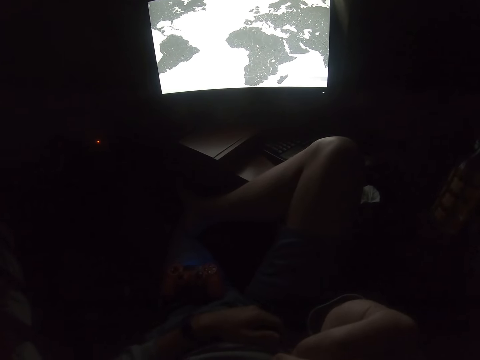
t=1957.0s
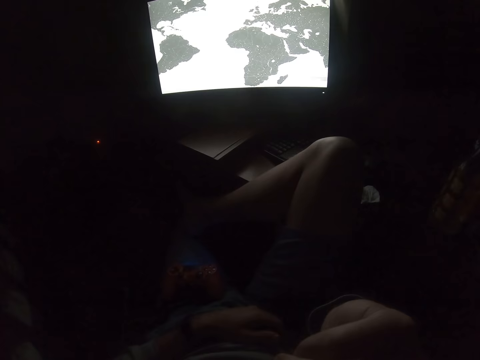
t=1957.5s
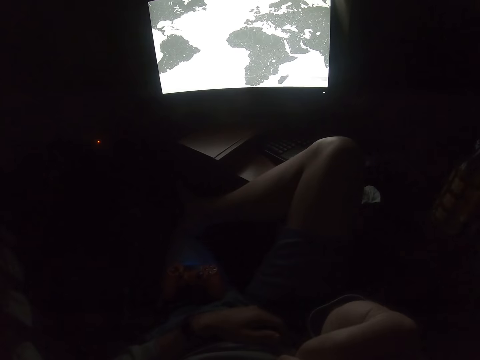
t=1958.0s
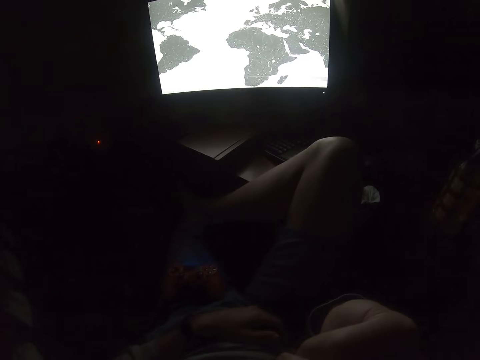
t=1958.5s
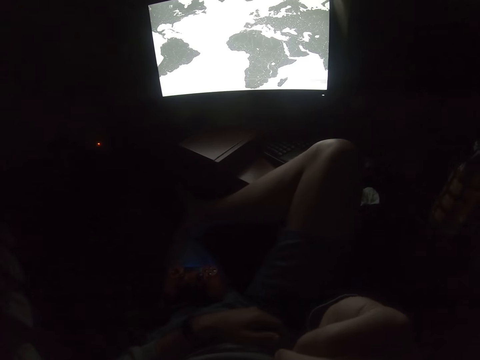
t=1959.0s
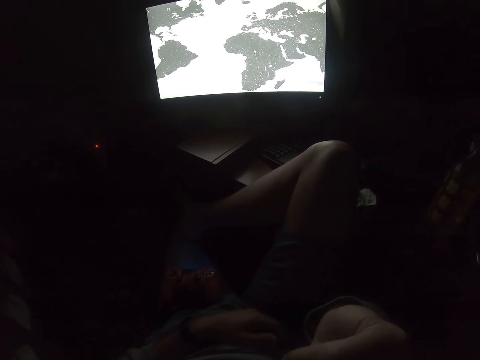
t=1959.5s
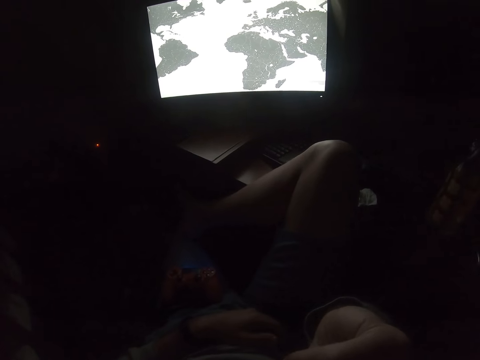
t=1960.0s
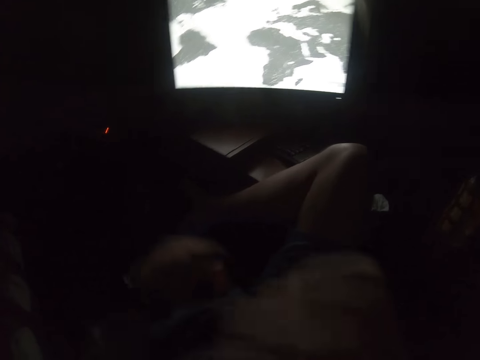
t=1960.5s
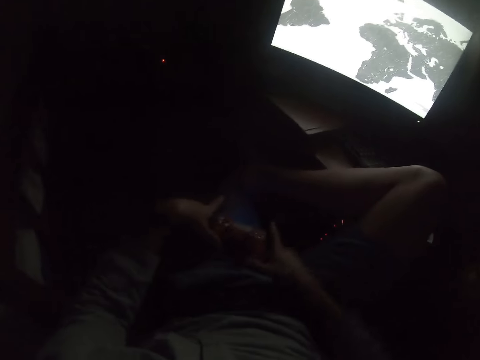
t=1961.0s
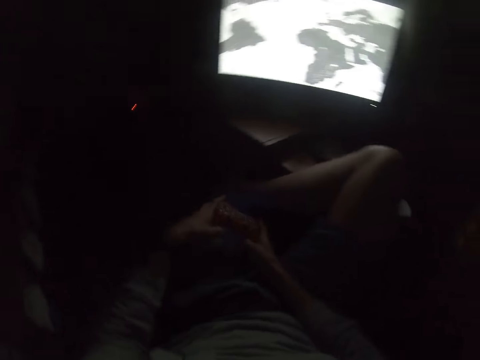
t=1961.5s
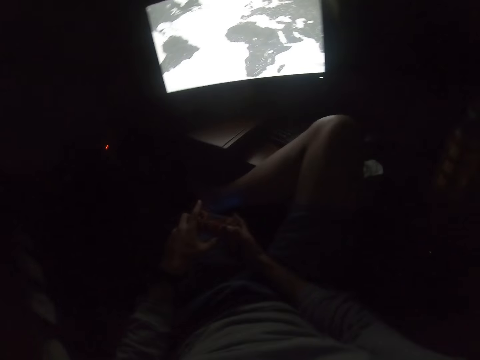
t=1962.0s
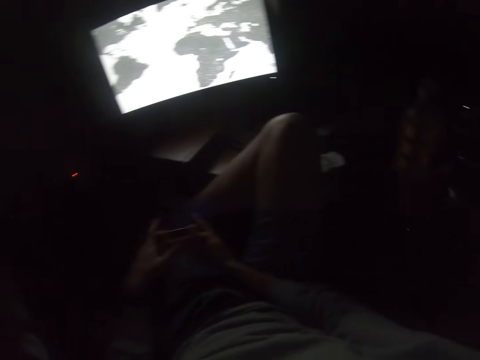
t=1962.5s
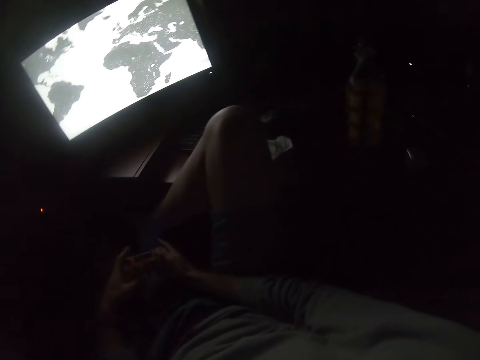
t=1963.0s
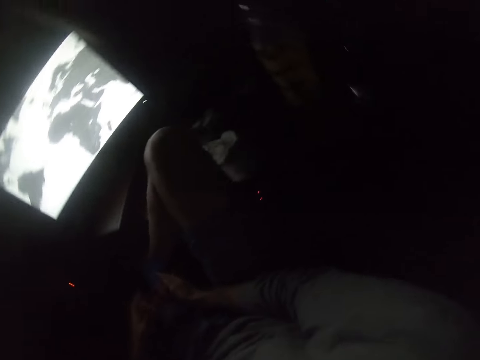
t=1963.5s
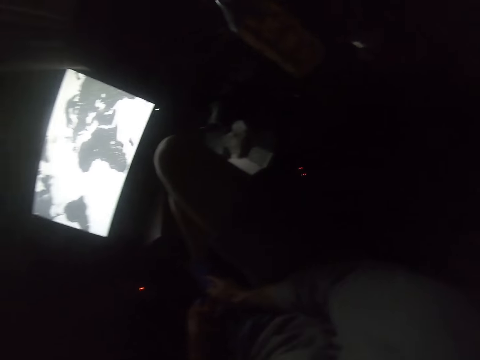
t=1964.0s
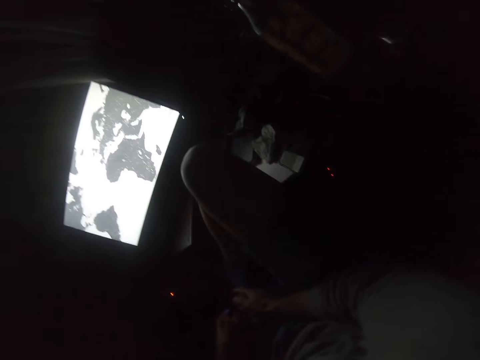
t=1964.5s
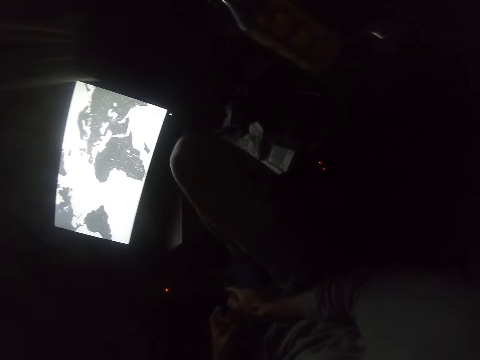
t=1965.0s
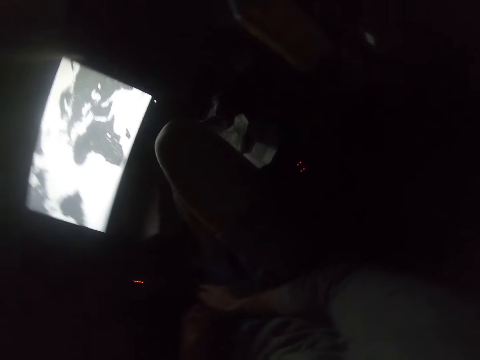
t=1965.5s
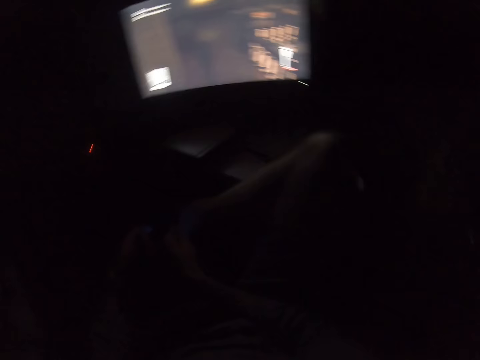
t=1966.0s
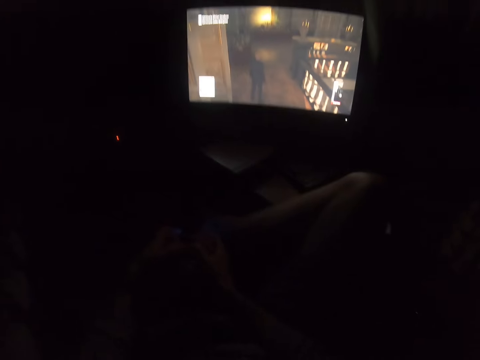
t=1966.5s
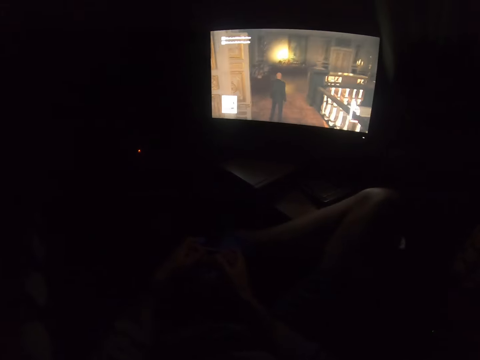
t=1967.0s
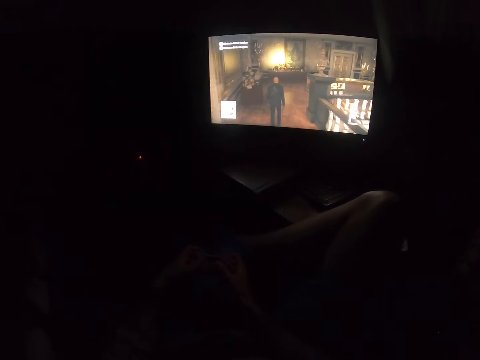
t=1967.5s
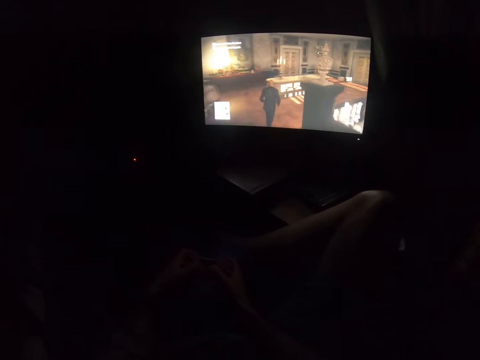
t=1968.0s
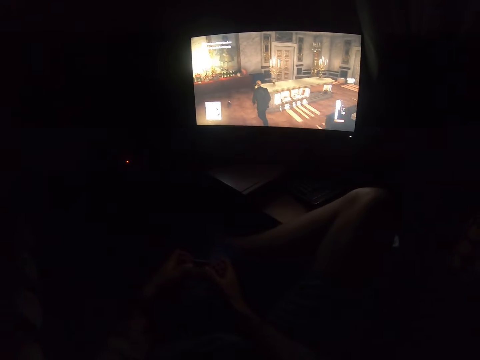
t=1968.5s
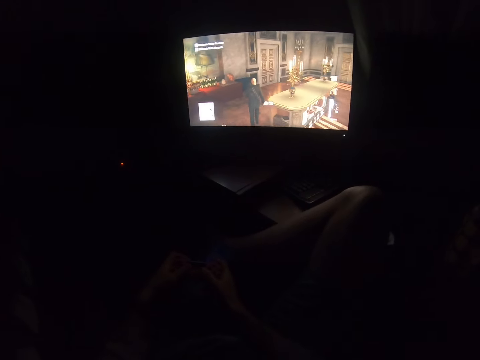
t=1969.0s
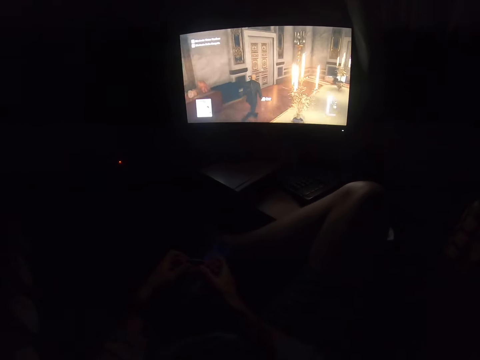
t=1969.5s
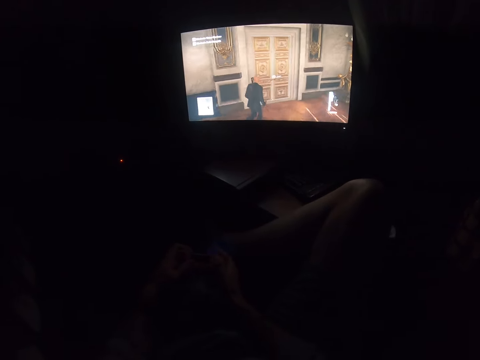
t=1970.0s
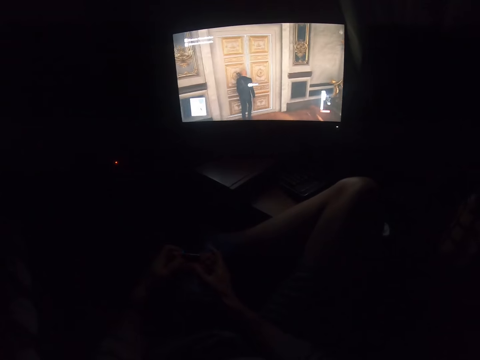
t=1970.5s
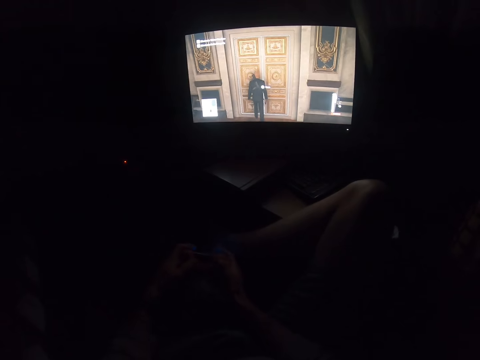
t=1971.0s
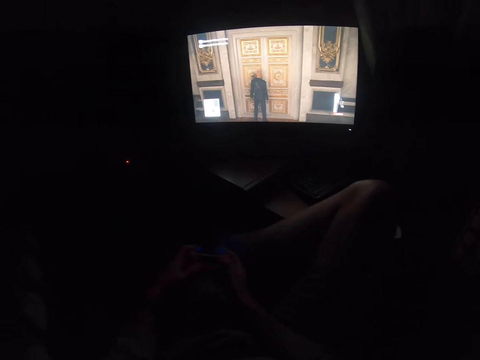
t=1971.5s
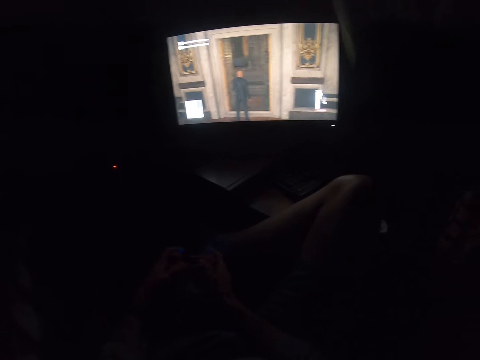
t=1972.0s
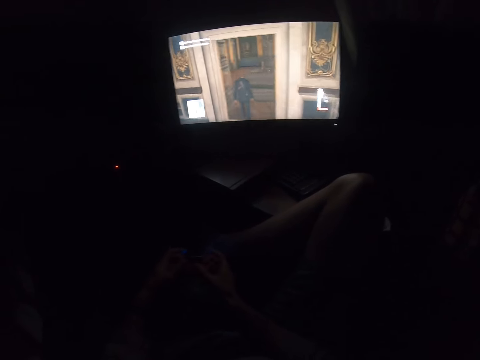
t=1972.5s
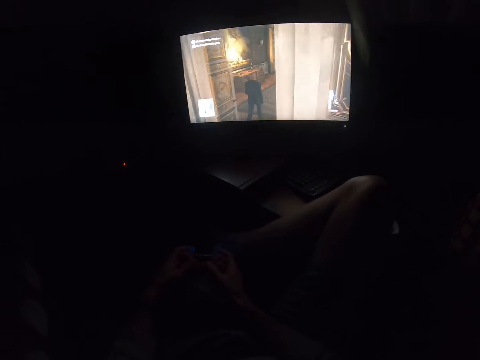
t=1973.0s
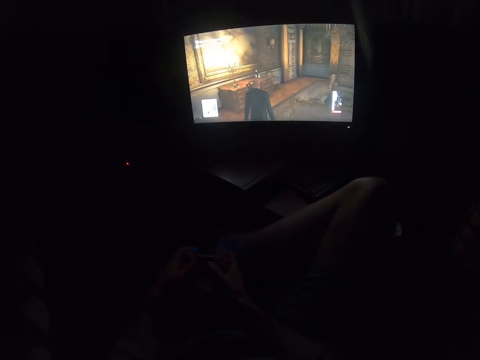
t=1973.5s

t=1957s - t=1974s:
The camera wearer holds the video game's controller. They look around. They play a video game.

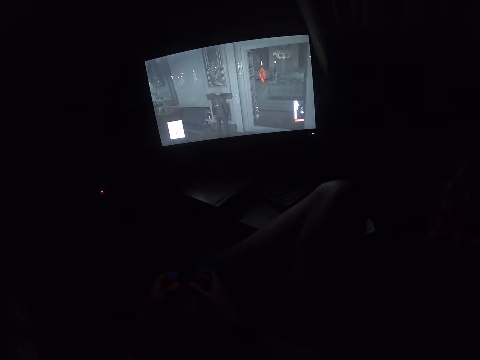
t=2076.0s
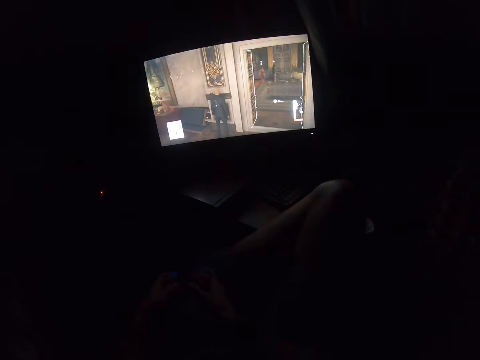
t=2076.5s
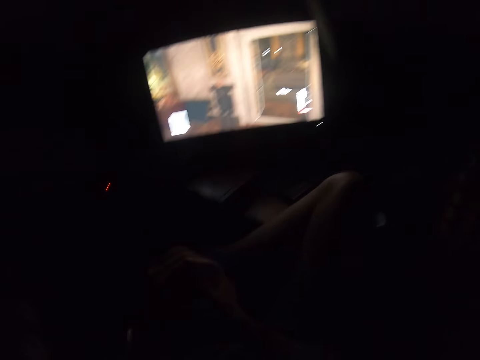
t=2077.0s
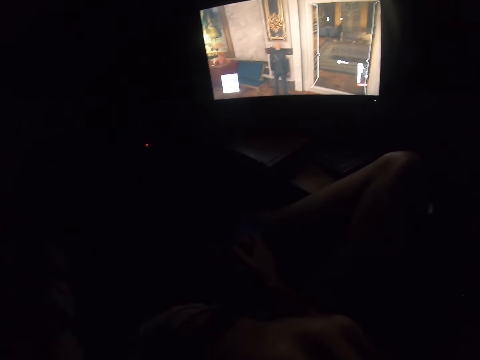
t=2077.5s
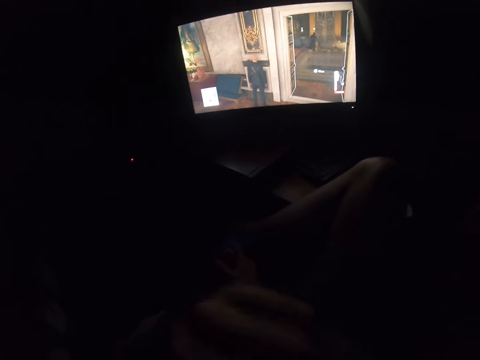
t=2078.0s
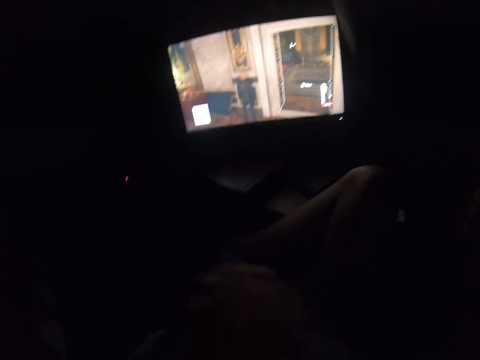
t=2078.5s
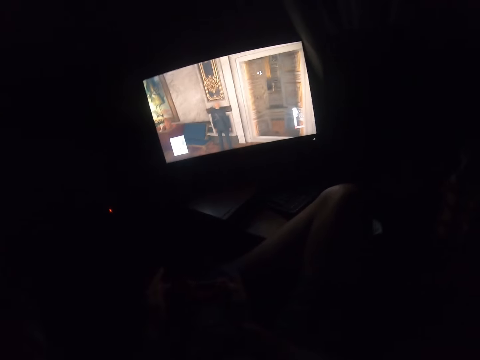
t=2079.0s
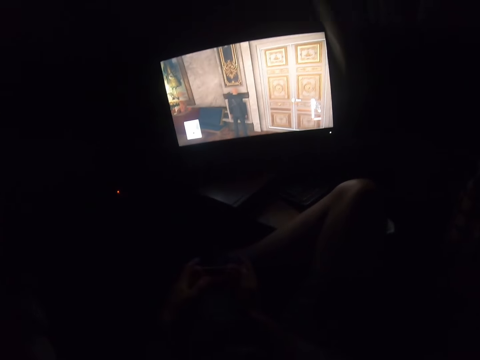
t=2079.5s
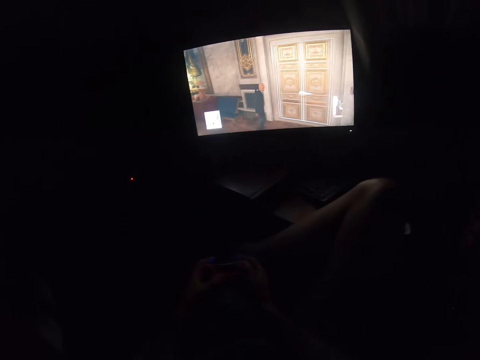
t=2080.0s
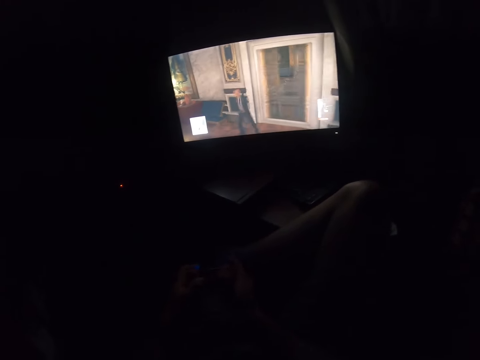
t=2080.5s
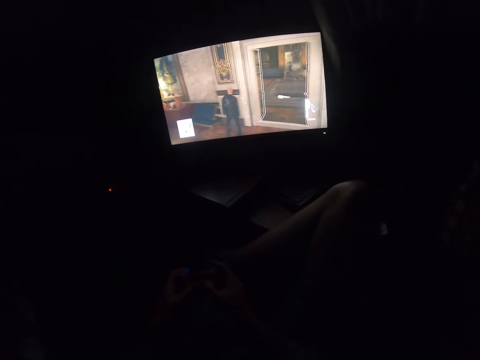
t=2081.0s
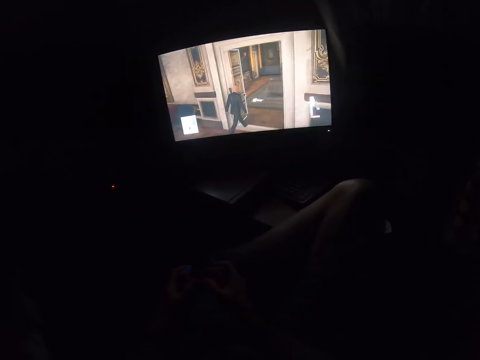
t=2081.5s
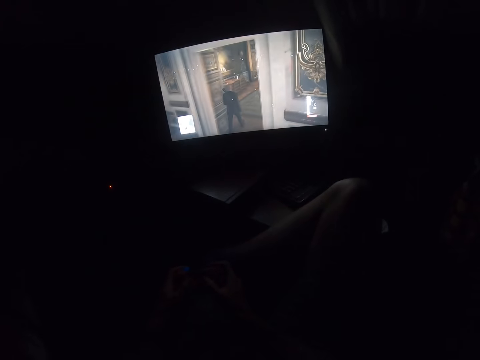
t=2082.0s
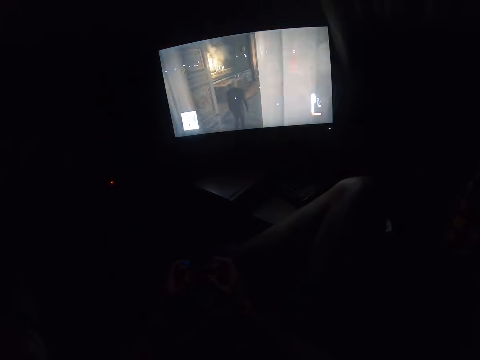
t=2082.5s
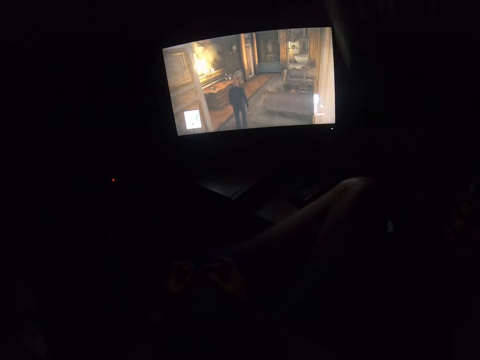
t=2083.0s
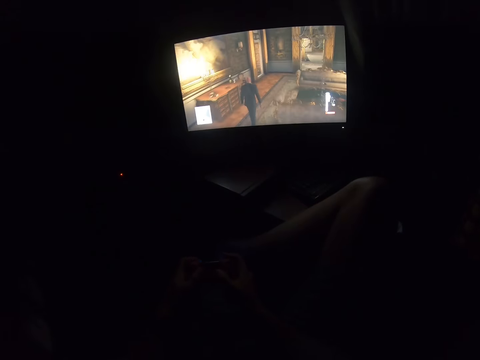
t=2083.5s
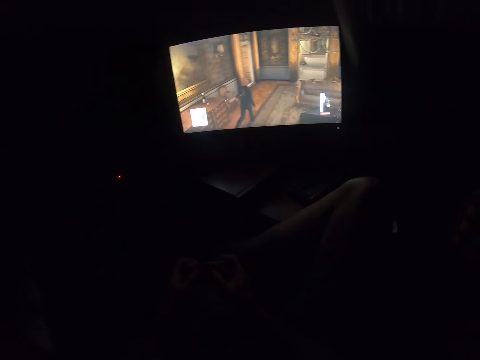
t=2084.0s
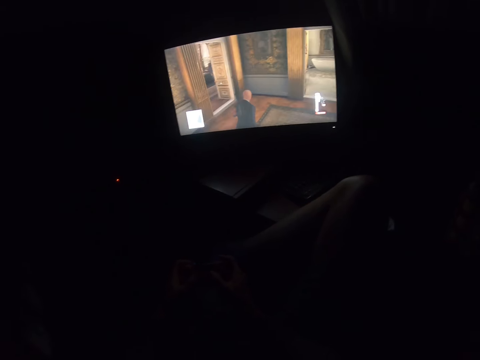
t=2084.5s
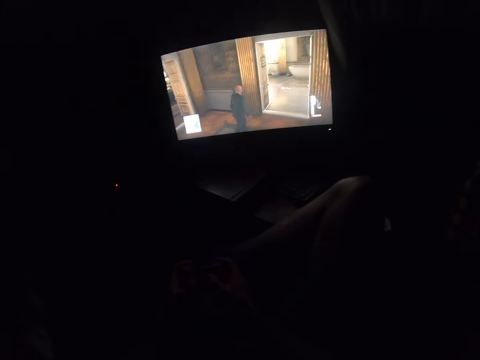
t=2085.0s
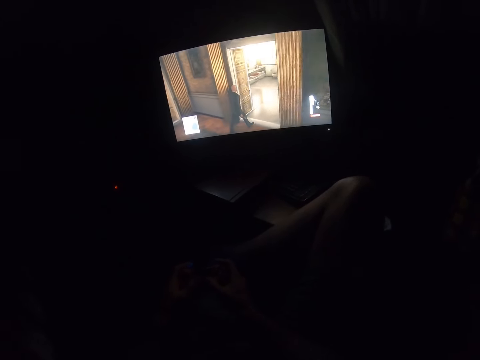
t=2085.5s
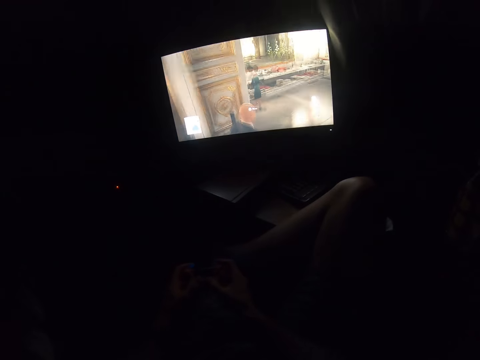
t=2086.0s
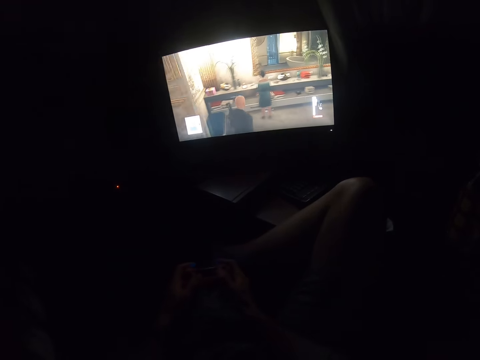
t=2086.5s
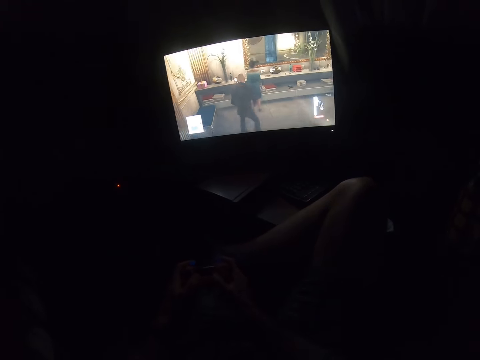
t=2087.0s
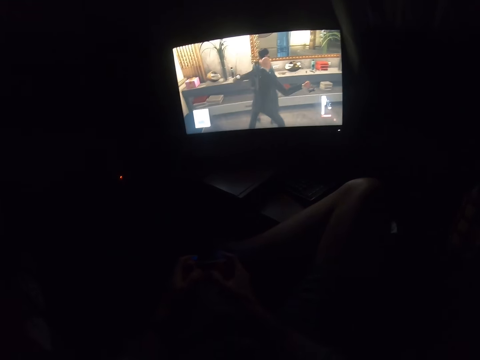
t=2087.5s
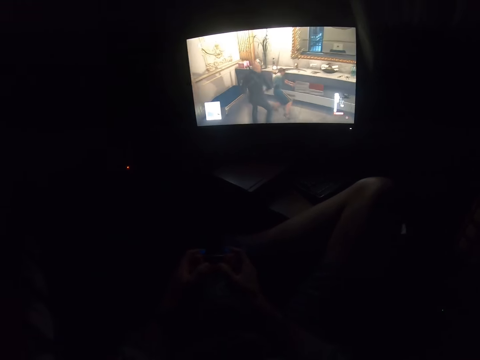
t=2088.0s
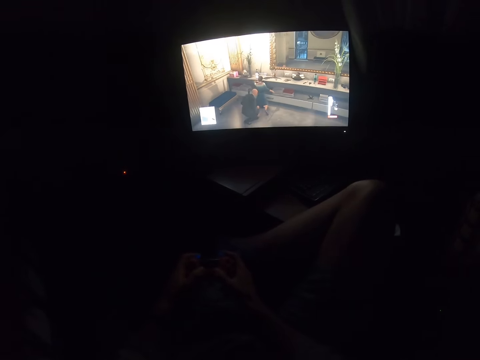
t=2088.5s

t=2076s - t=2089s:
The camera wearer puts a hand up. They do something. They hold the controller. They play the video game. They play the video game.
